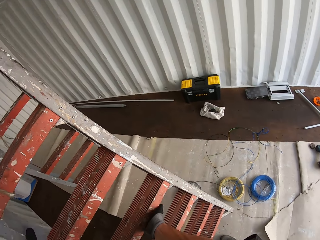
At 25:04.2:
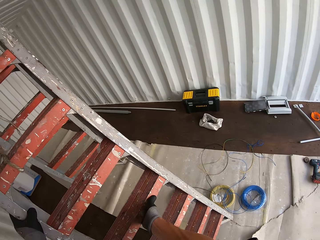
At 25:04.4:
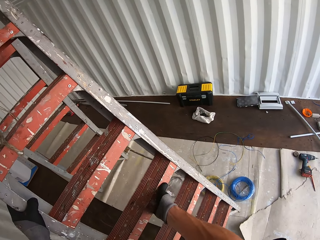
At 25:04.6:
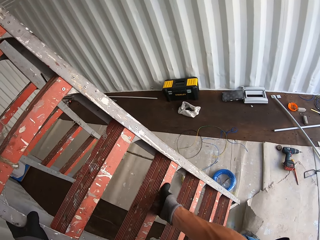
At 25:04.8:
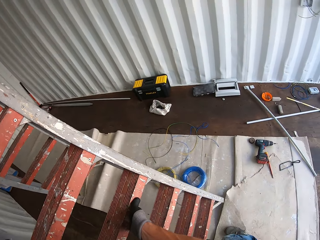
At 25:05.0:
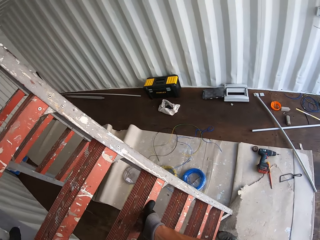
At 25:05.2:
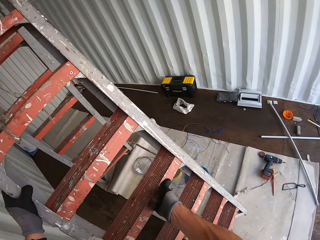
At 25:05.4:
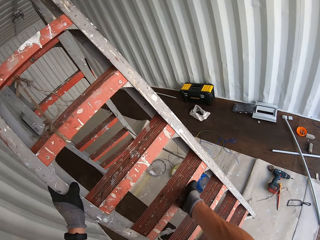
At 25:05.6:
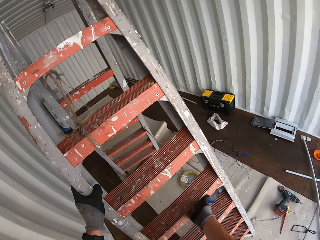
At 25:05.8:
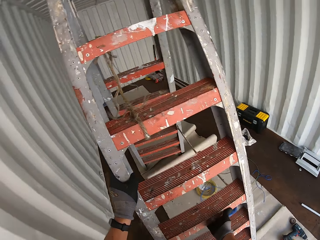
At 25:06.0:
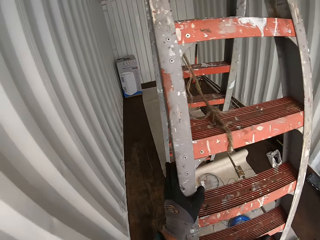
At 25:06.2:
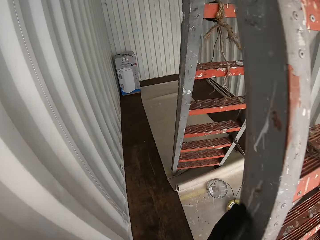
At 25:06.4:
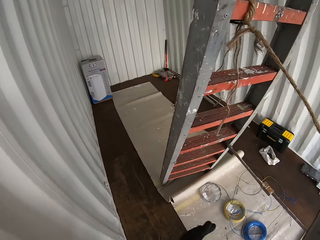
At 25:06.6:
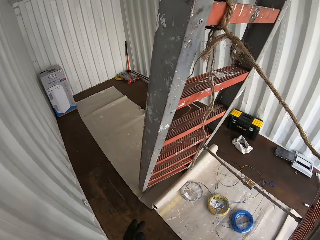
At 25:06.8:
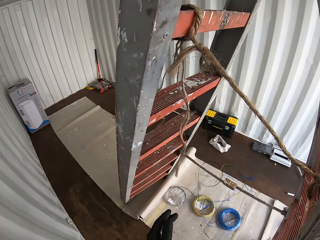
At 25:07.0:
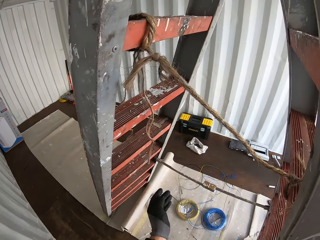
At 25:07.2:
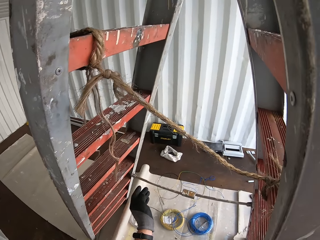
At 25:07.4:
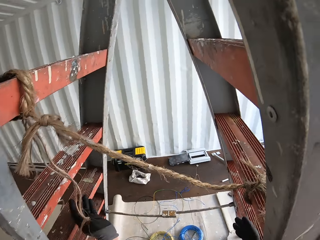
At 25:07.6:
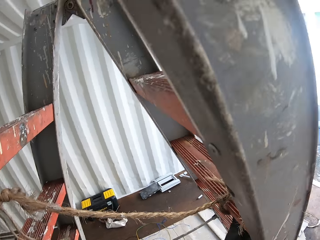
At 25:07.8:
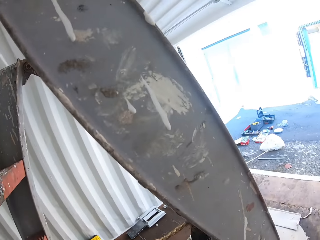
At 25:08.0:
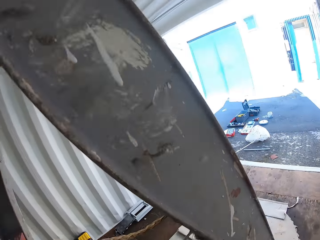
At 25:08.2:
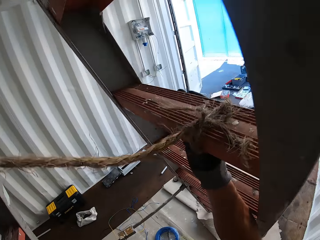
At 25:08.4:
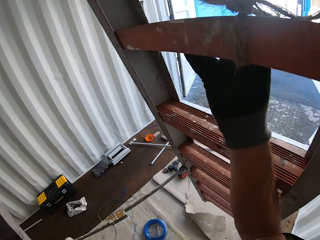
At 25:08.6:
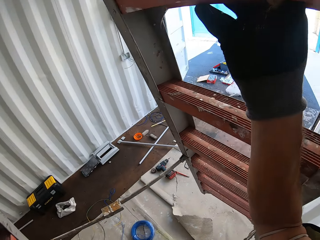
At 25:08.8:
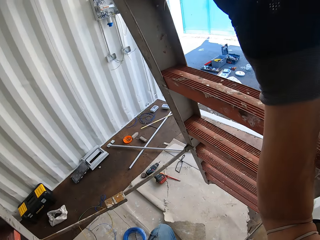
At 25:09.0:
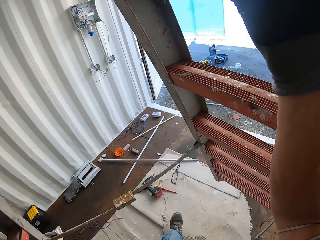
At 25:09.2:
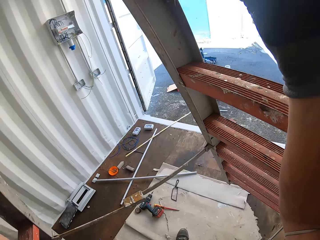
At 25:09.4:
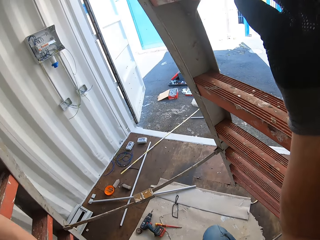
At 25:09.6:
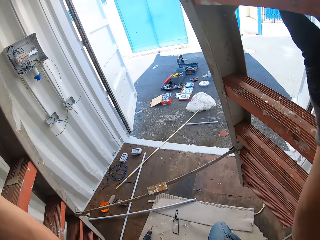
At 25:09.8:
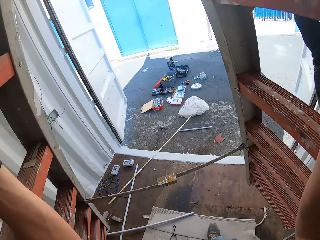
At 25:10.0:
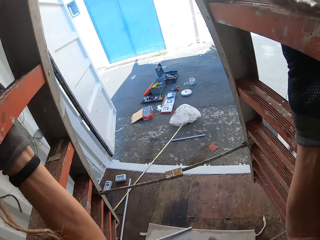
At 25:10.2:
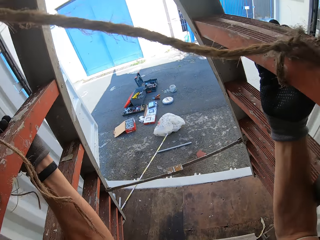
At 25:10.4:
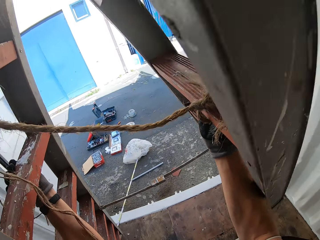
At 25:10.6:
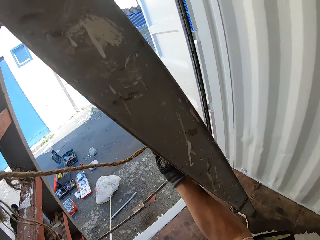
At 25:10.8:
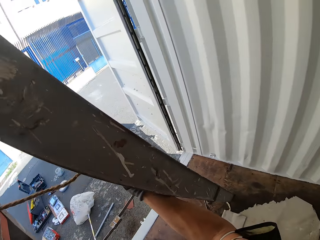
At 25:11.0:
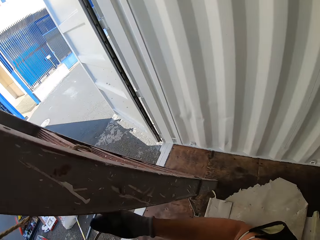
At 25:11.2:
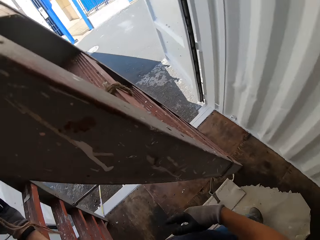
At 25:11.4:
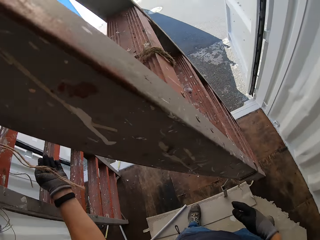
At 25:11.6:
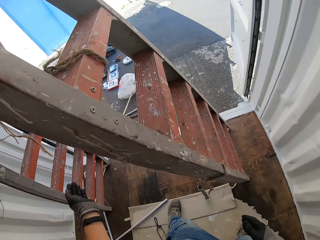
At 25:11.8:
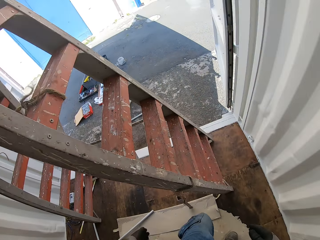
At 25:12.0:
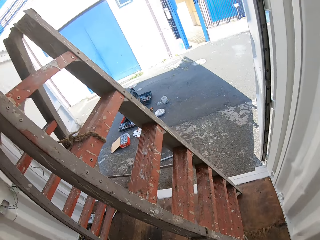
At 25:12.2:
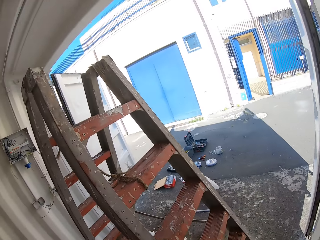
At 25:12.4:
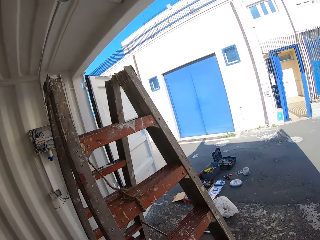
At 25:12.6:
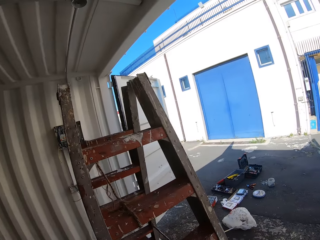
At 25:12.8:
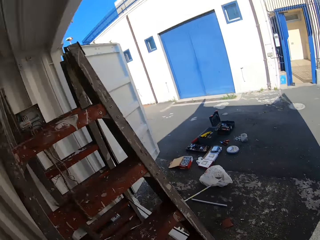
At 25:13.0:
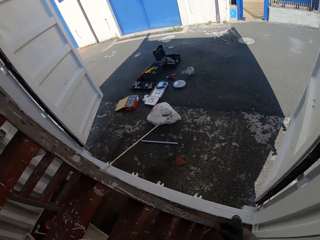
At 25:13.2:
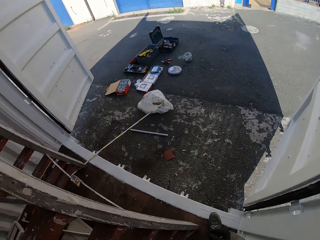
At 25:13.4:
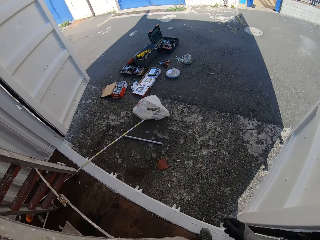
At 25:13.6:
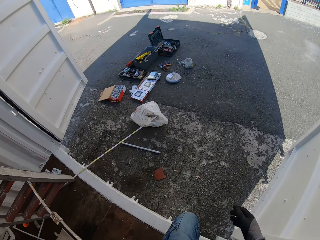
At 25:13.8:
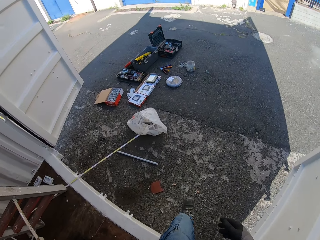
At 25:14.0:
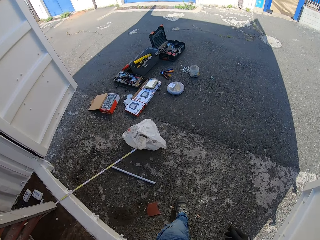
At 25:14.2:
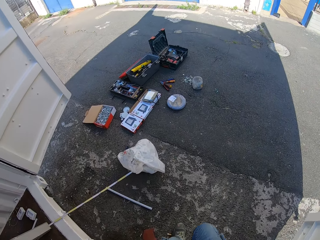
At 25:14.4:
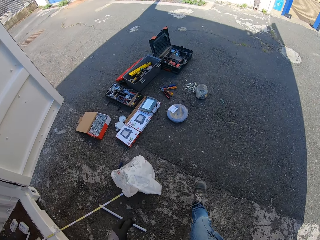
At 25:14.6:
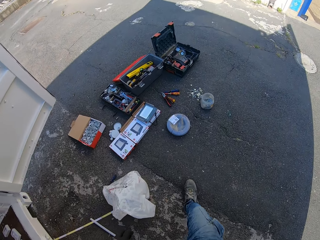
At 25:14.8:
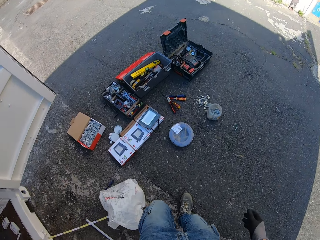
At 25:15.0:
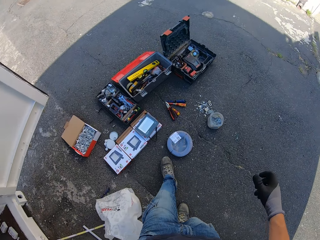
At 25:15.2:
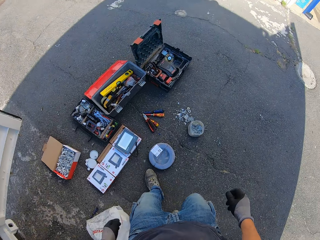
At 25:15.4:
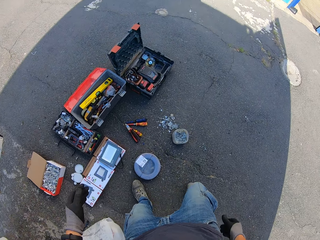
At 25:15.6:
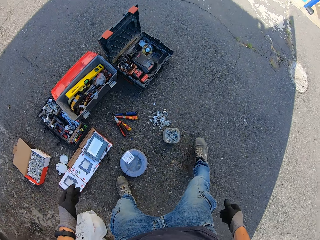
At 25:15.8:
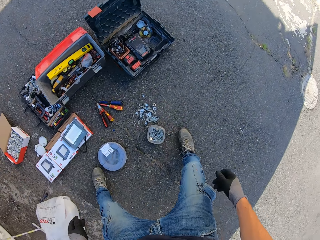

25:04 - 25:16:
The camera wearer moves the ladder. They walk around the container. They walk out of the Conex box.

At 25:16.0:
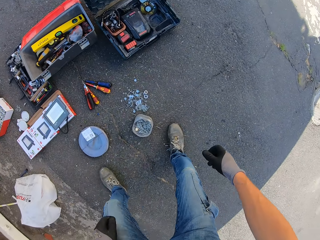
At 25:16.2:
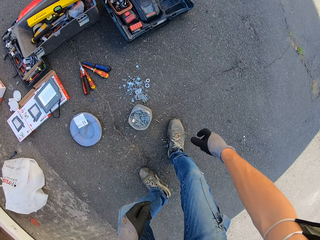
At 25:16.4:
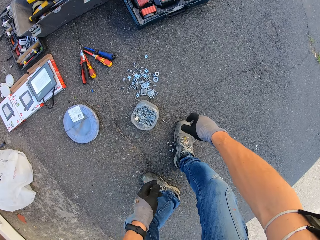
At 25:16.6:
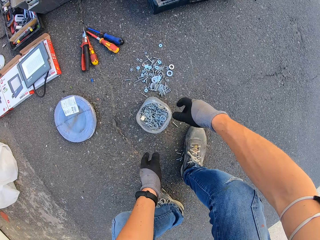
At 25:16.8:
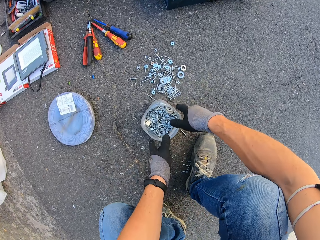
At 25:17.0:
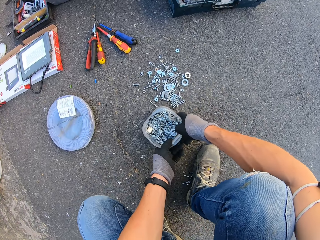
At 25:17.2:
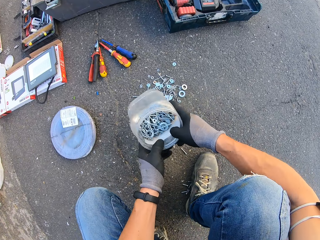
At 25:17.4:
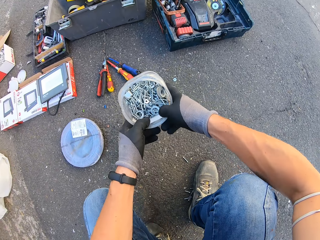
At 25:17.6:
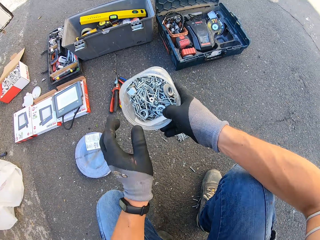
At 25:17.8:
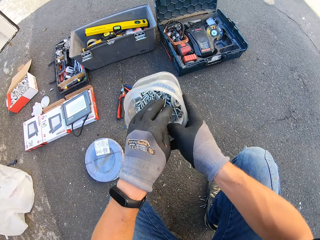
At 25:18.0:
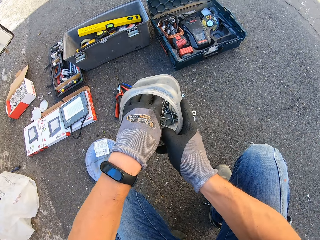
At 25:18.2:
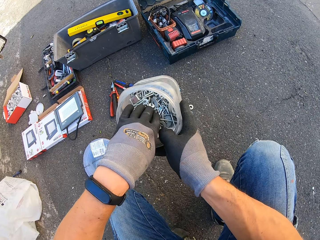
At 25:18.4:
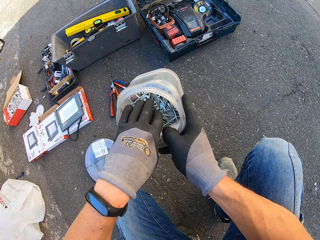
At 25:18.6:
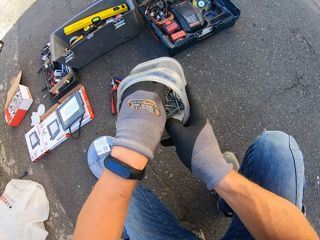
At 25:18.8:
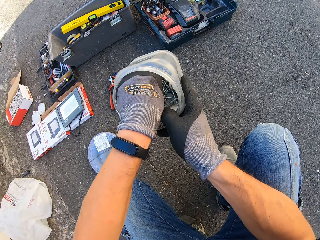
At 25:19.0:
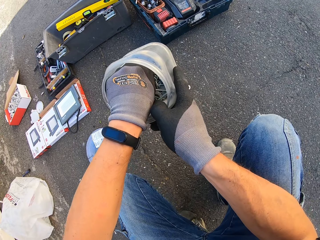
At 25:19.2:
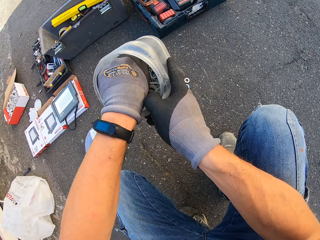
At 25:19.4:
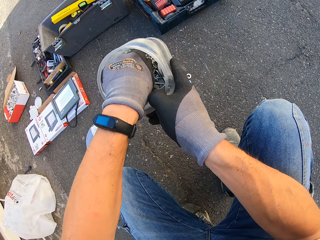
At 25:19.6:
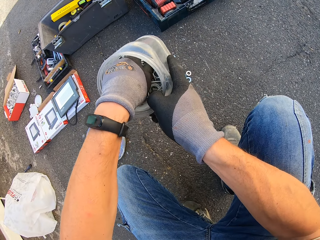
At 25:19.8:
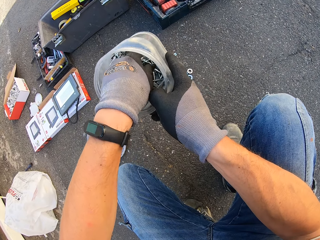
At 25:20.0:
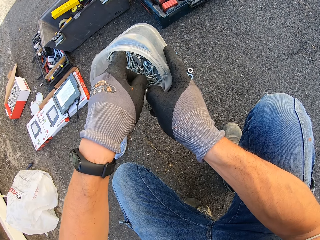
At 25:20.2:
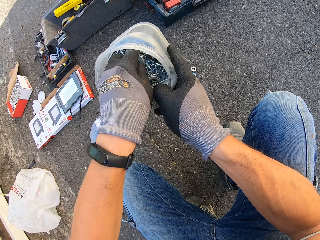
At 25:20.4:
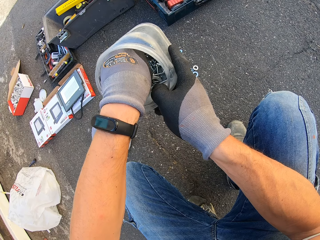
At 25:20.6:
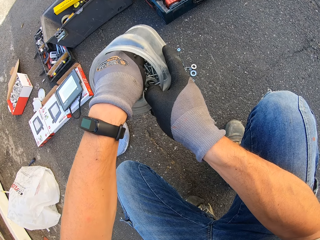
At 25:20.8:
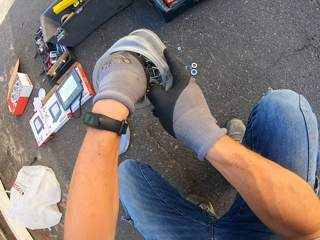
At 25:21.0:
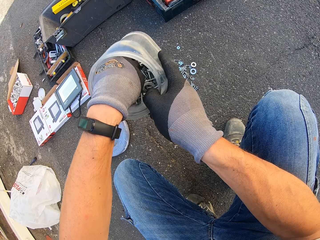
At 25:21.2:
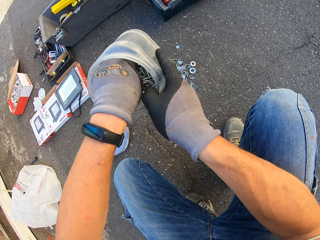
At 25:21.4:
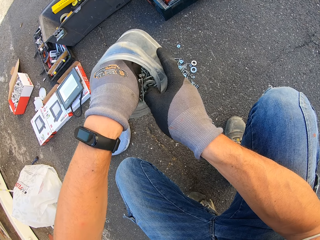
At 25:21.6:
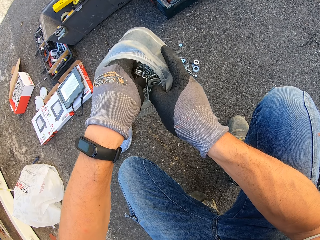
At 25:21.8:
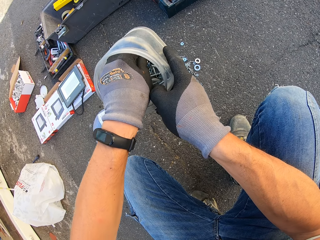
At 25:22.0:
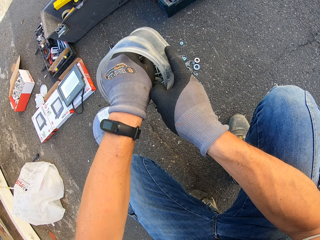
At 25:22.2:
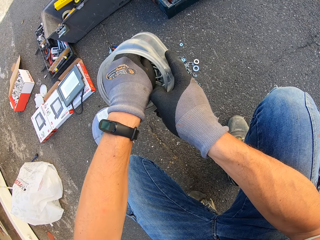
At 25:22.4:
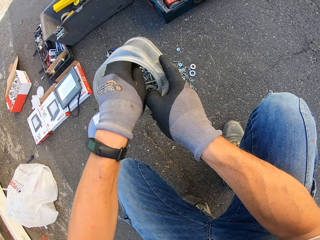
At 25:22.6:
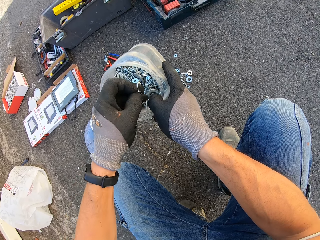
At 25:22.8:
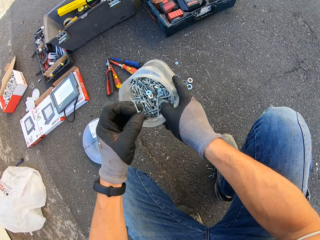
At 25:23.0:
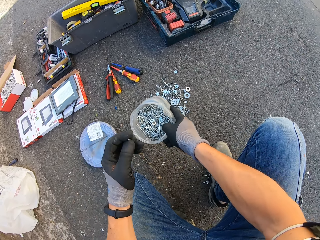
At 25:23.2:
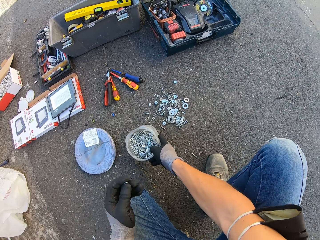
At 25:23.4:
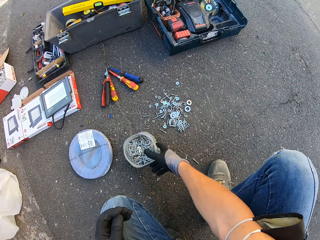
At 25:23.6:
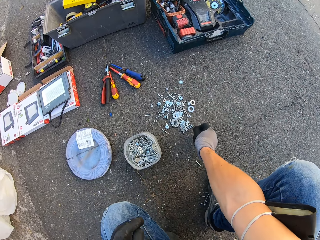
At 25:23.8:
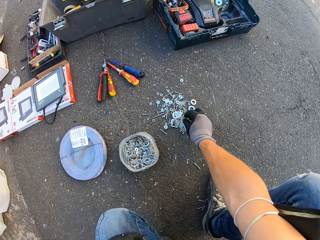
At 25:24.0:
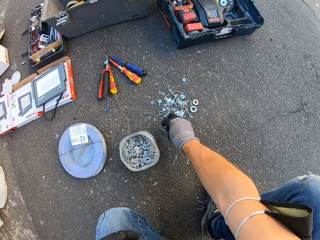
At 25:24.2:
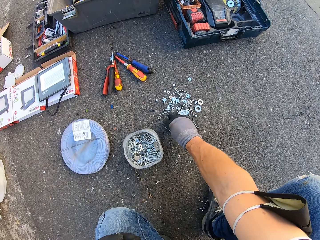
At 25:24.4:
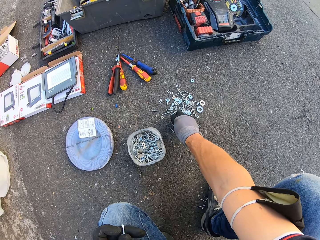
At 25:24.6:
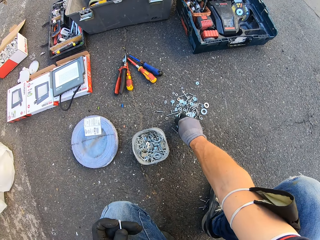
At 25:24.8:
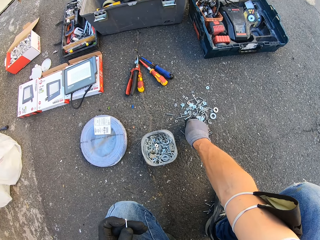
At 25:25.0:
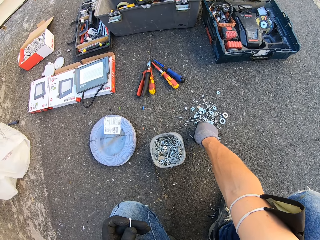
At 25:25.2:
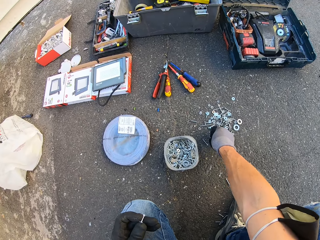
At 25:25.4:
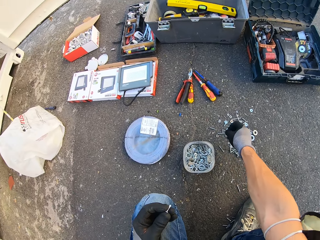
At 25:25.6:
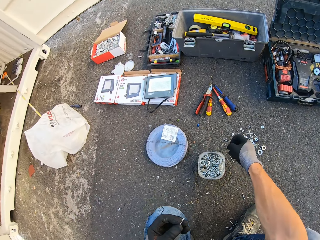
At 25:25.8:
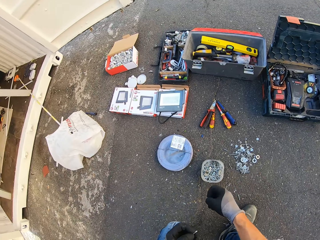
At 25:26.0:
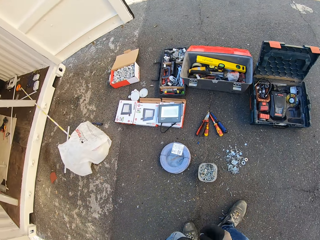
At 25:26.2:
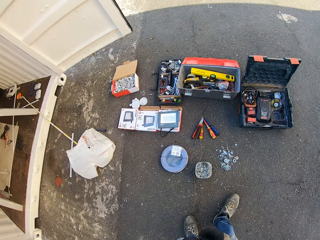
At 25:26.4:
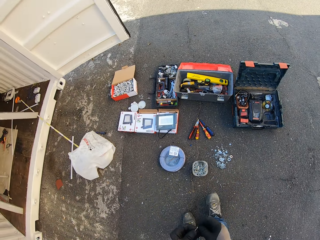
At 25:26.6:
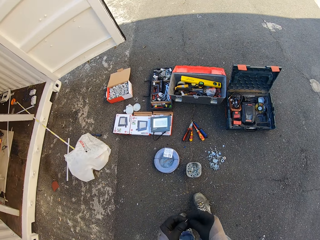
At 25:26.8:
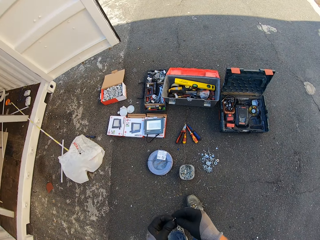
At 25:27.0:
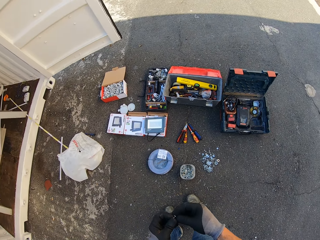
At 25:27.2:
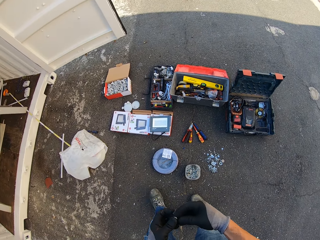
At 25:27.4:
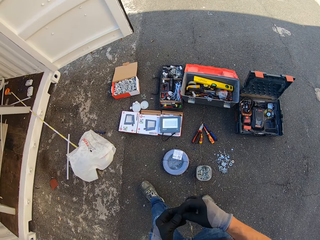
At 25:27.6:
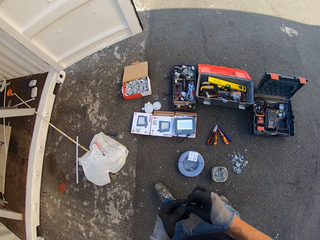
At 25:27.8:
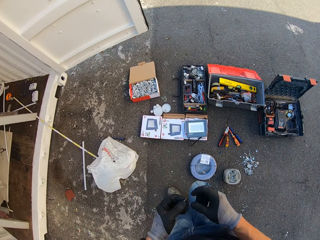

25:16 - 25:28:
The camera wearer holds a screw container. They shake the screw tin and search the tin. They pick up a screw from the container. They pick up a screw from the ground.
